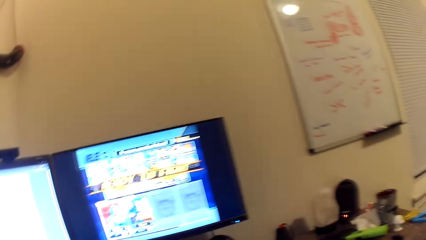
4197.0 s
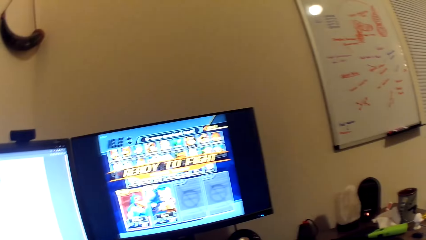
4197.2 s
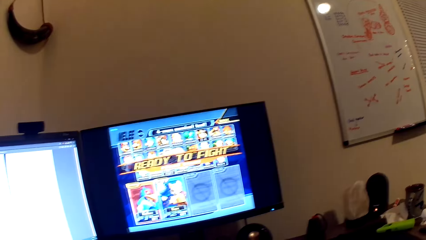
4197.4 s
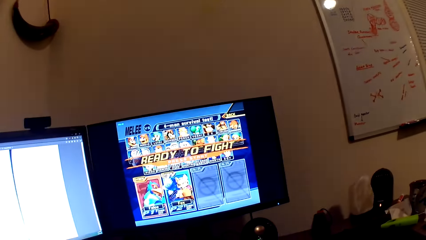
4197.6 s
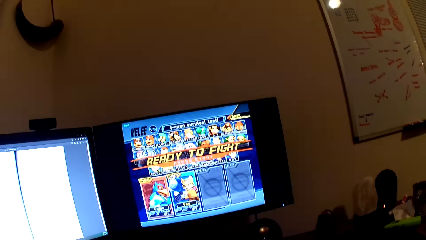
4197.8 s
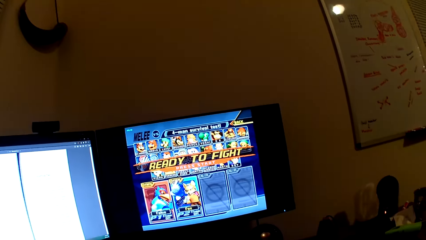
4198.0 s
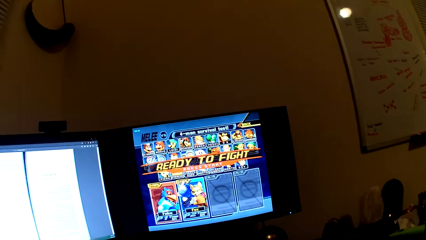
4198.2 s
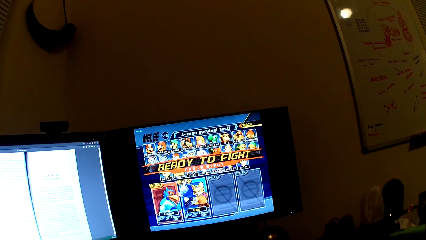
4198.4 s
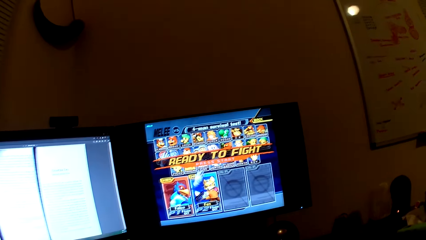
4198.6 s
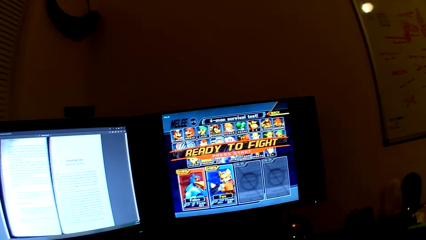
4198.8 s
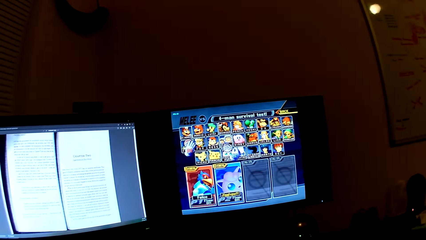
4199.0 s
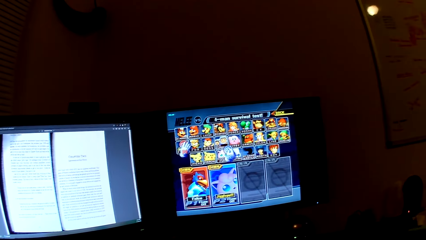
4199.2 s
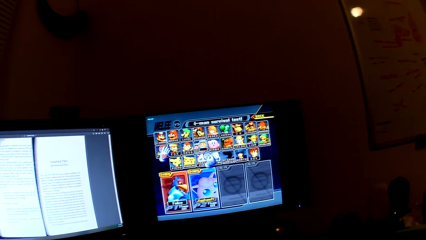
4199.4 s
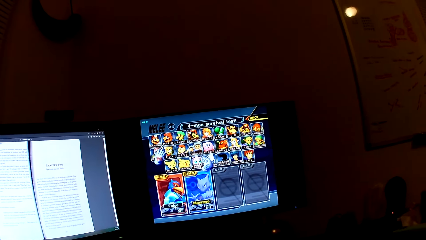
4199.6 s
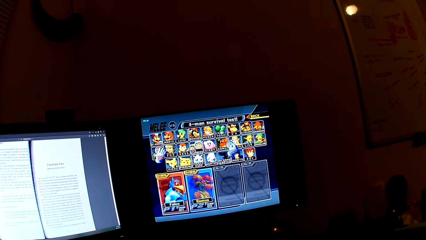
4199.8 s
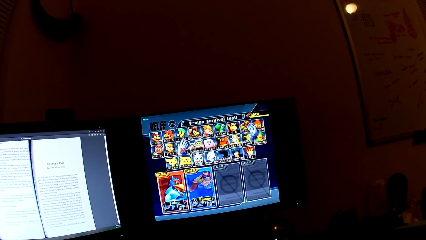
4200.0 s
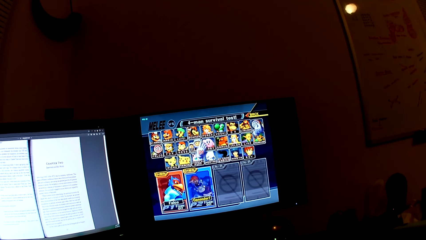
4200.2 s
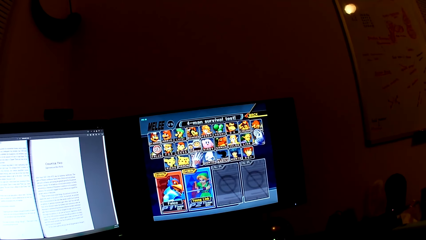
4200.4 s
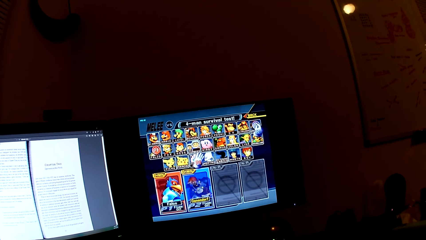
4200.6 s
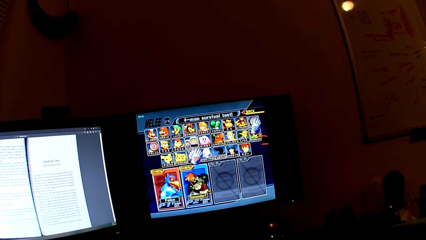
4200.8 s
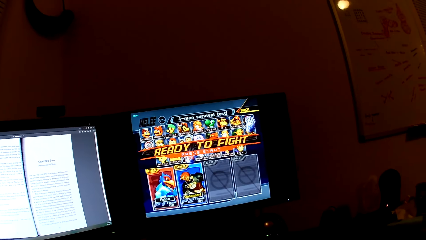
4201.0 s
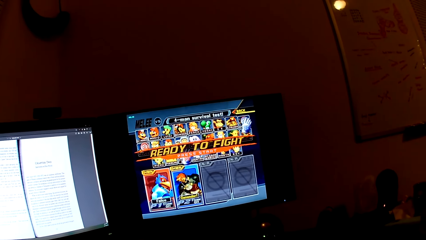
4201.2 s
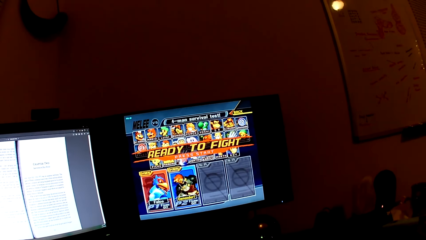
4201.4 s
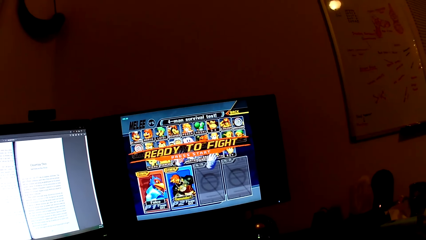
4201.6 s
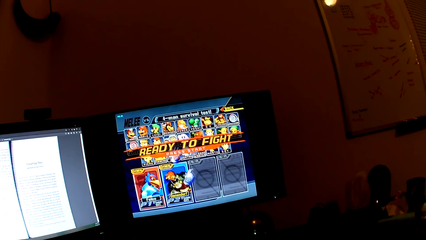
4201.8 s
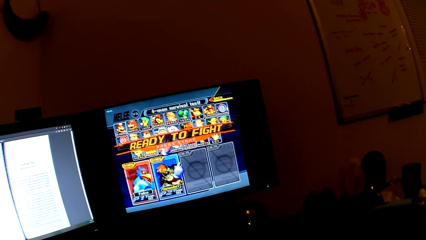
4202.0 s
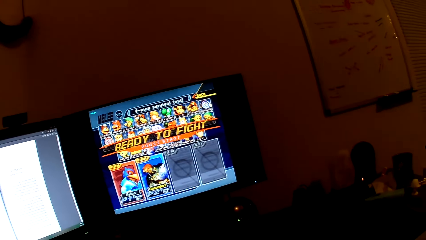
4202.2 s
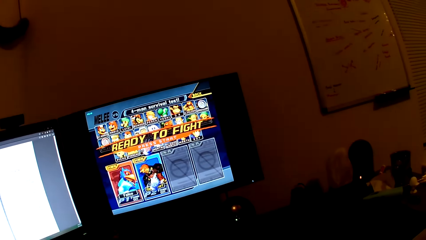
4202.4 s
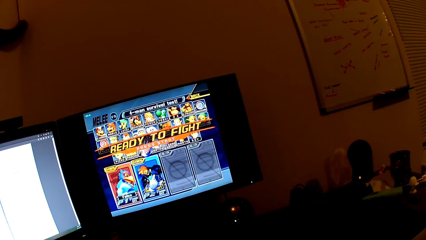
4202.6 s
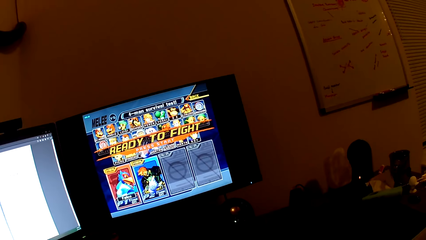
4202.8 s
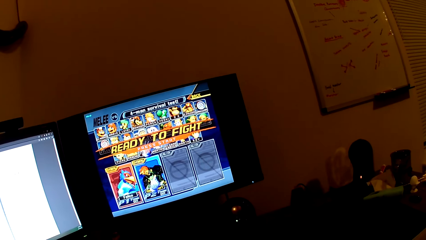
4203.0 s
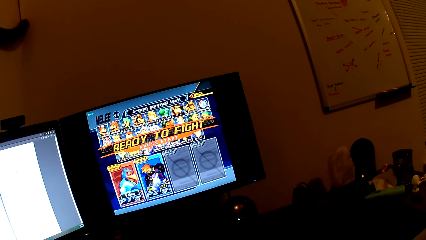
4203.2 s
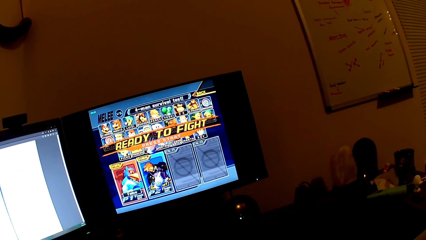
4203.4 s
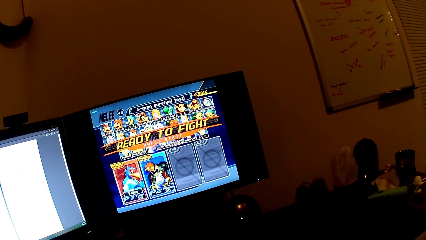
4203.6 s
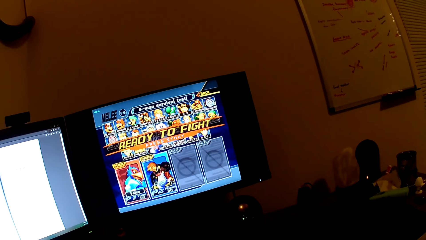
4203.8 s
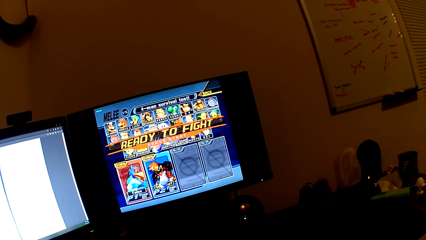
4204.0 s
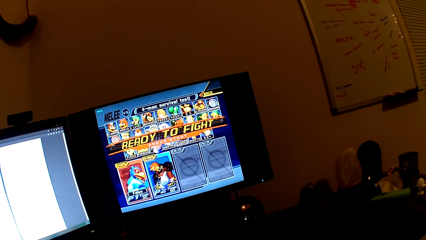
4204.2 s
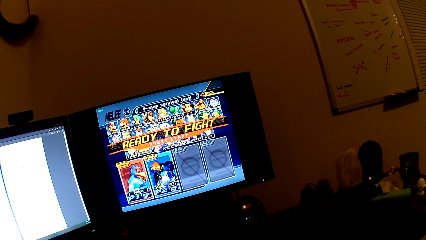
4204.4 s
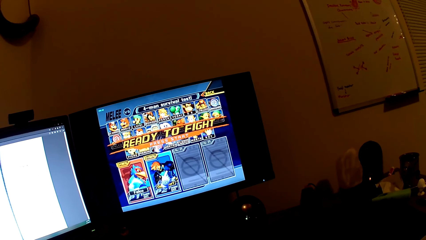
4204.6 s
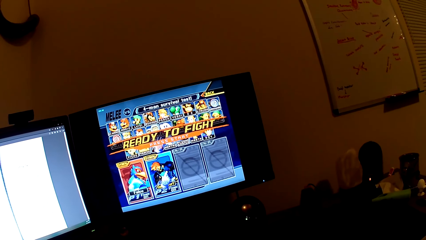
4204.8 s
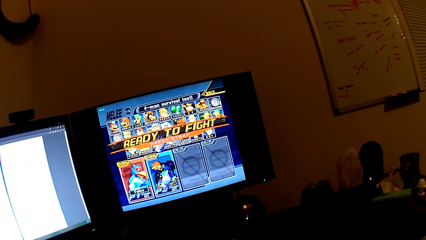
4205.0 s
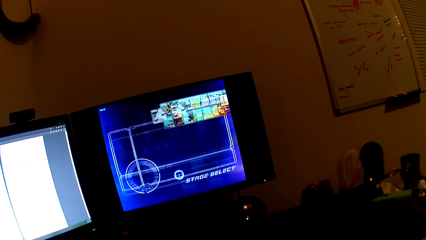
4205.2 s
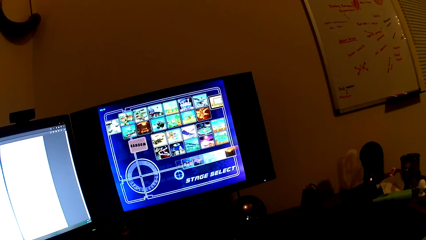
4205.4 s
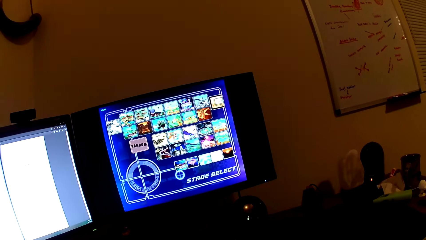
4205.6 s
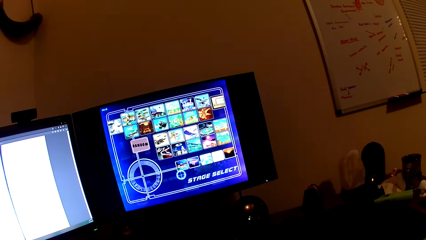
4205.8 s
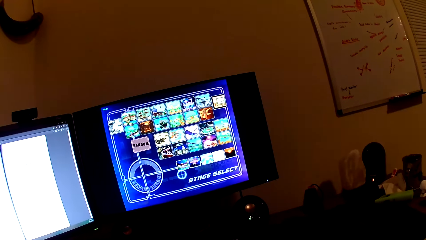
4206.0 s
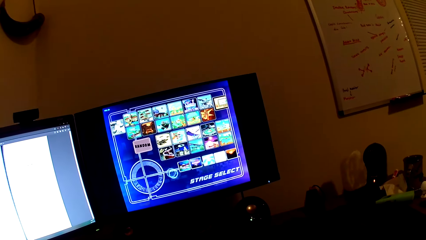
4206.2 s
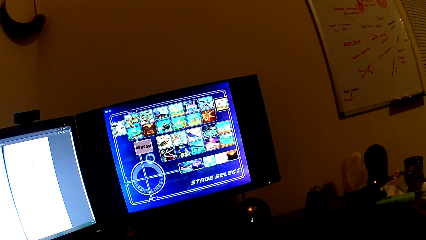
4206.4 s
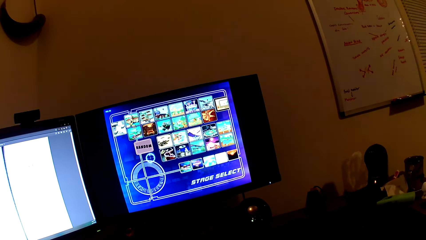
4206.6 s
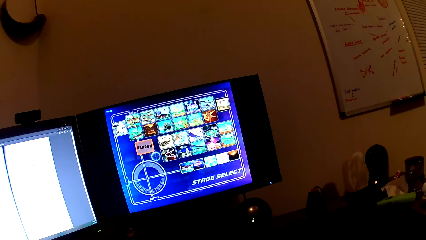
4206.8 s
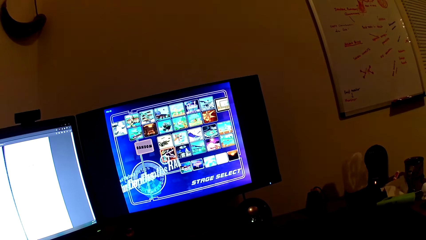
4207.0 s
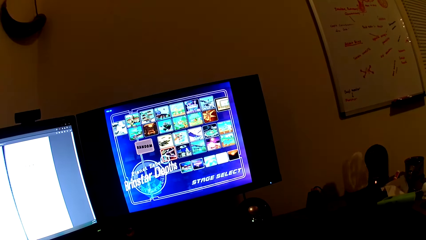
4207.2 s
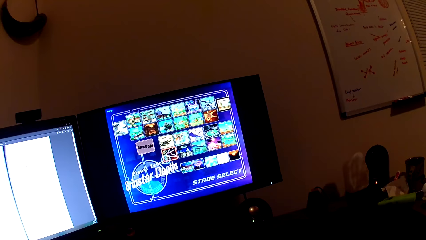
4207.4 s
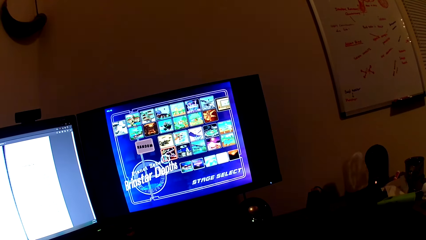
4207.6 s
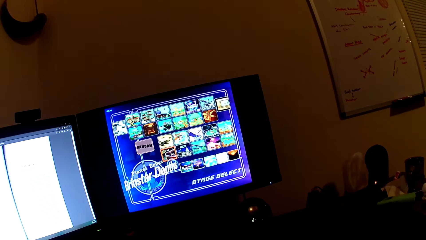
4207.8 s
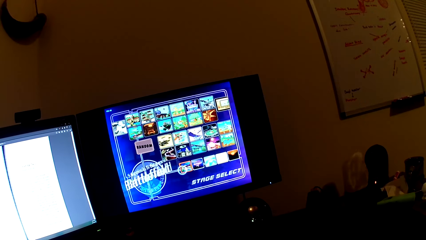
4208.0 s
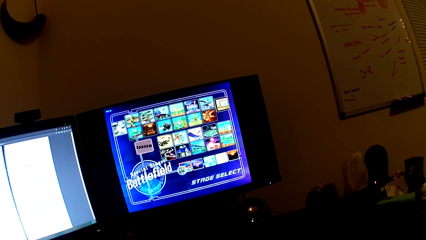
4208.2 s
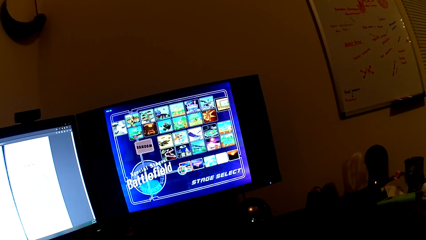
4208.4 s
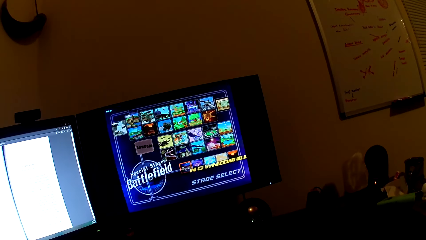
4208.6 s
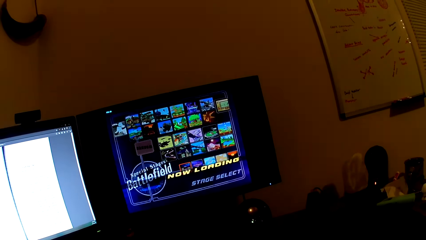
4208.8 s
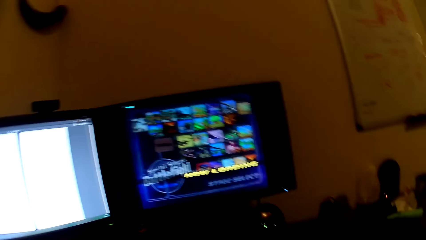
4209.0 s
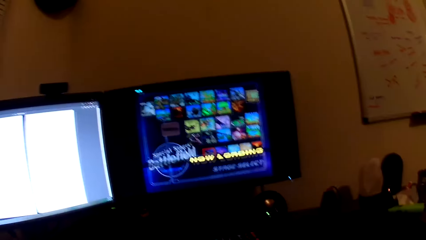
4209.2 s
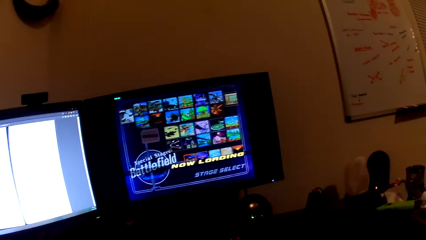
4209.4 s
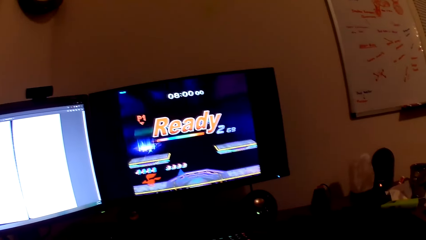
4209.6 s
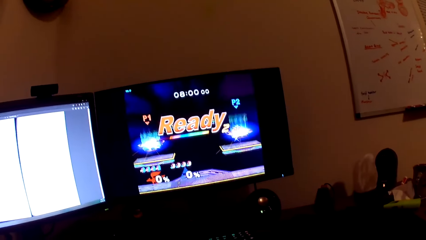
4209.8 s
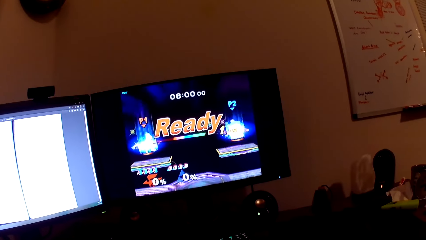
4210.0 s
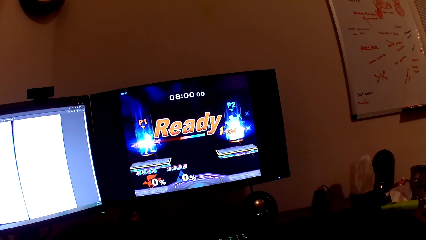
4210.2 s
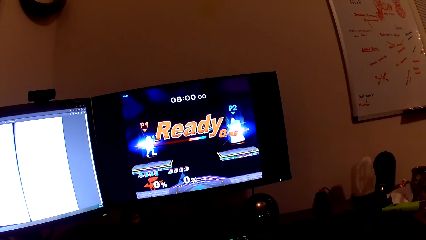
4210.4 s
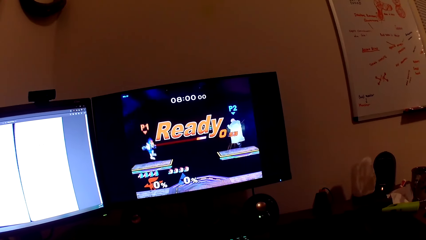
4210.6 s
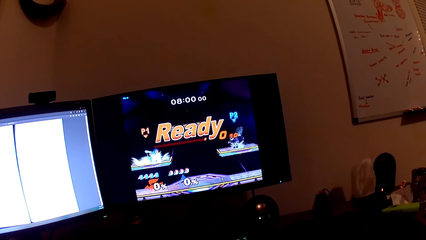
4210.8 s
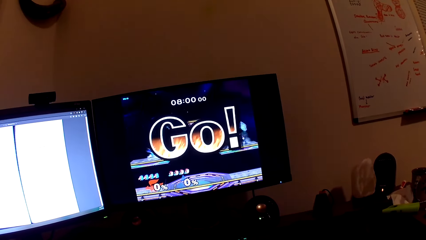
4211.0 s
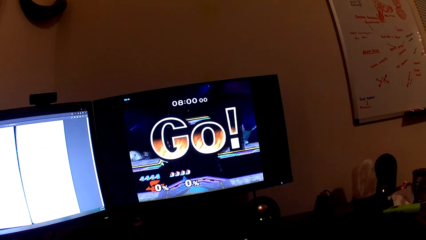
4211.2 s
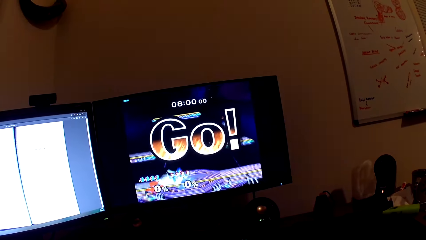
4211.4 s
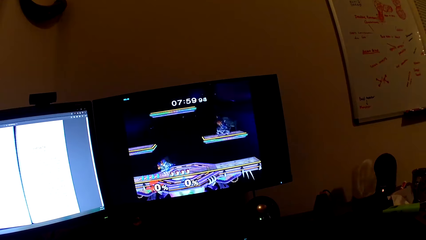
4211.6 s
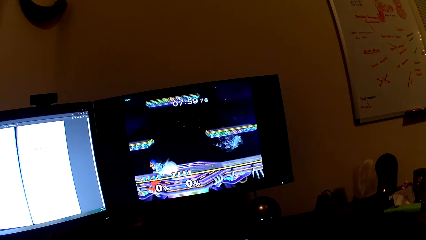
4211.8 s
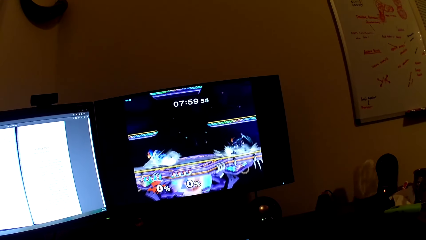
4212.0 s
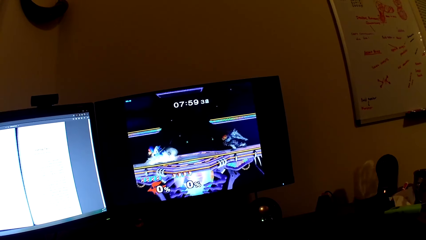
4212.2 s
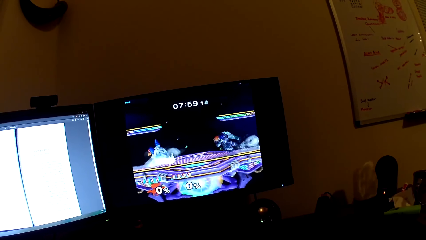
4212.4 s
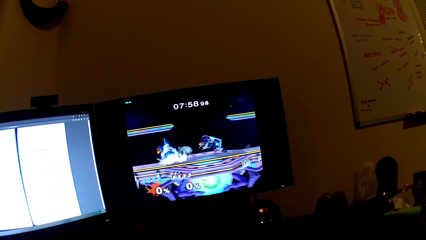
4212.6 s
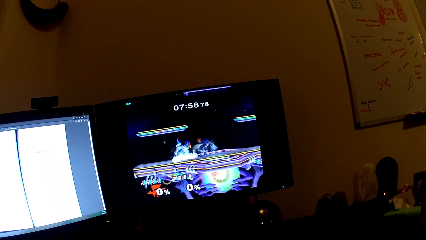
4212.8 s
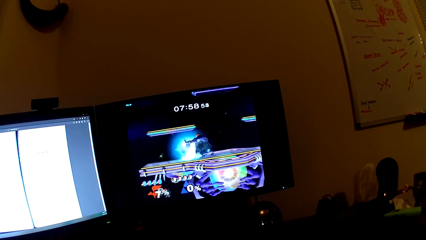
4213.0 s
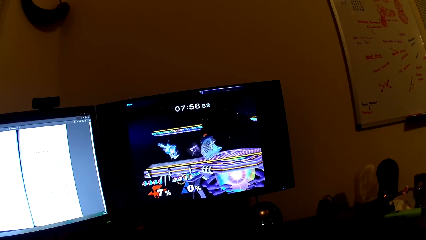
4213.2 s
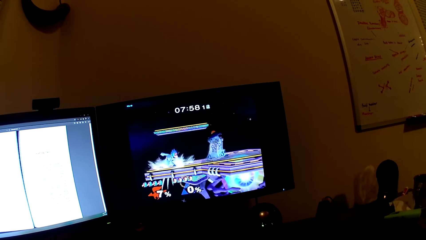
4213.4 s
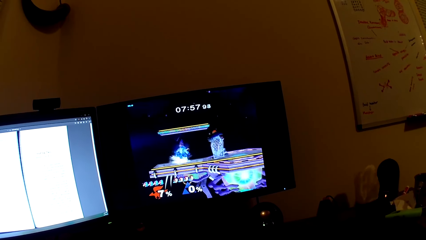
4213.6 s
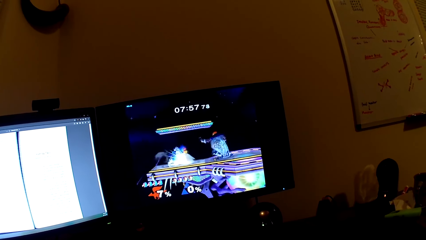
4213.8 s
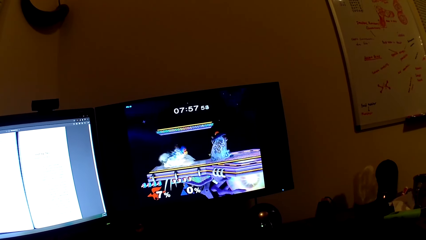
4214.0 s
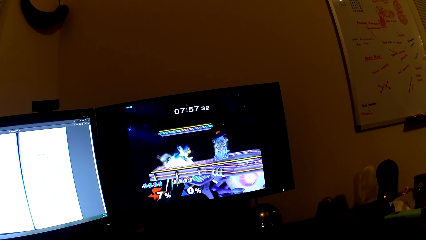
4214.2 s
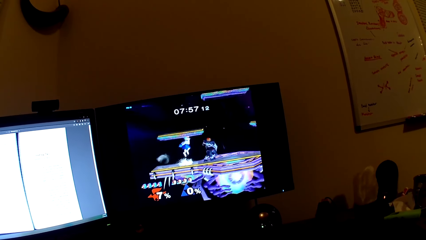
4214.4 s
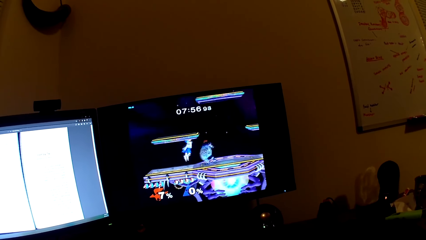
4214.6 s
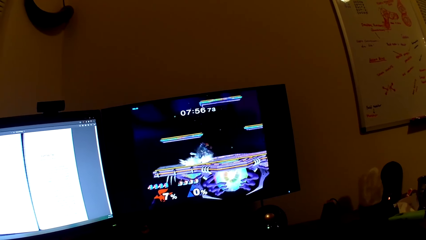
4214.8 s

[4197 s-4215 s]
The camera wearer looks at the screen. They operate the screen with the PlayStation. They play the game on the screen with the PlayStation controller.
